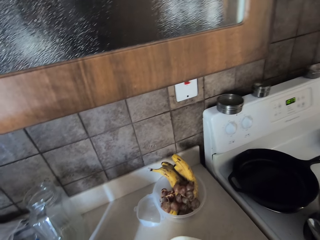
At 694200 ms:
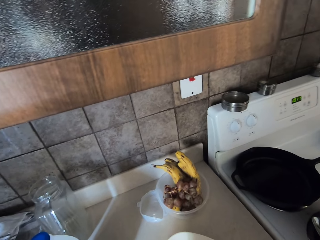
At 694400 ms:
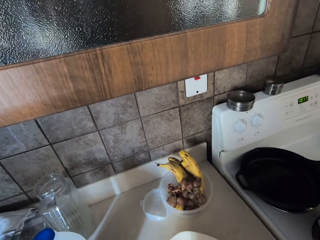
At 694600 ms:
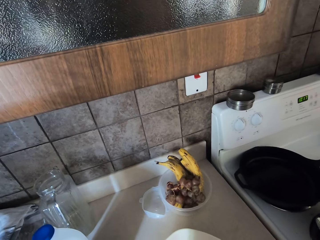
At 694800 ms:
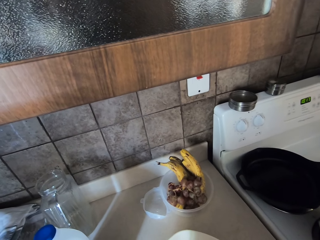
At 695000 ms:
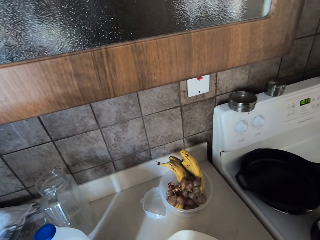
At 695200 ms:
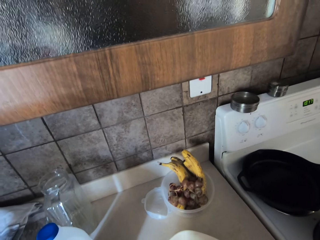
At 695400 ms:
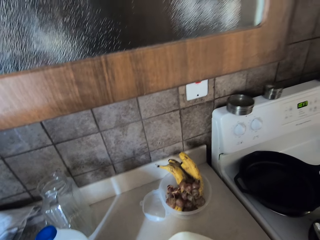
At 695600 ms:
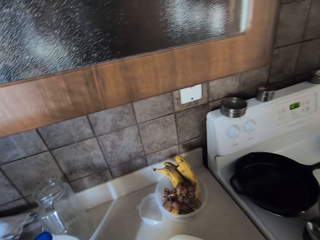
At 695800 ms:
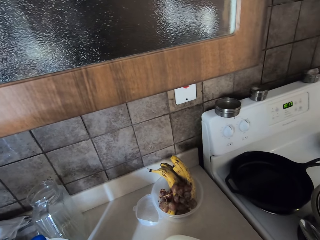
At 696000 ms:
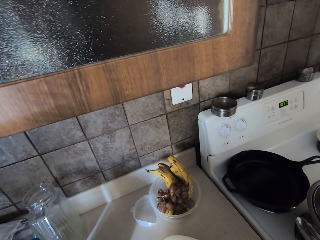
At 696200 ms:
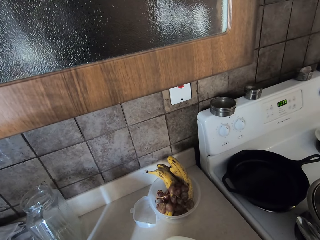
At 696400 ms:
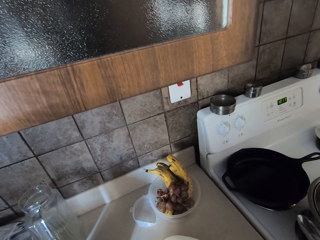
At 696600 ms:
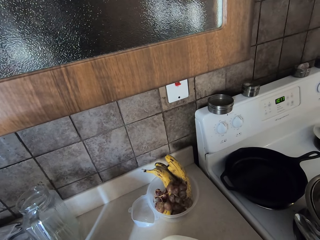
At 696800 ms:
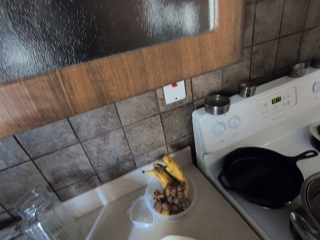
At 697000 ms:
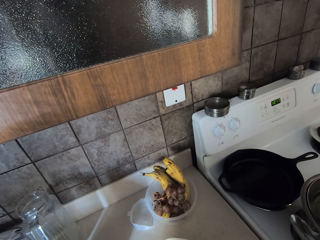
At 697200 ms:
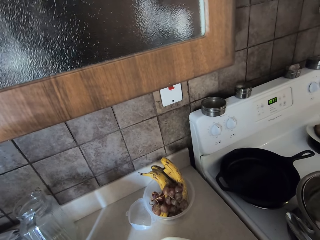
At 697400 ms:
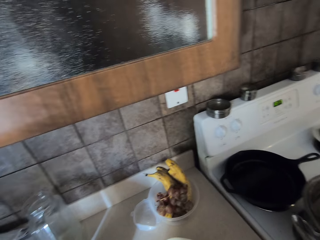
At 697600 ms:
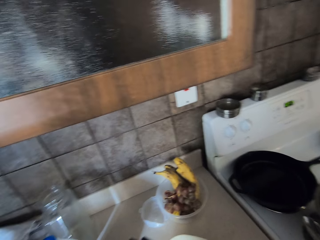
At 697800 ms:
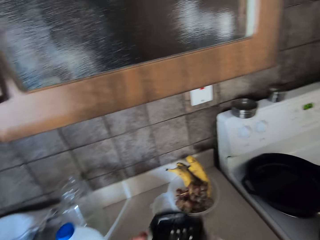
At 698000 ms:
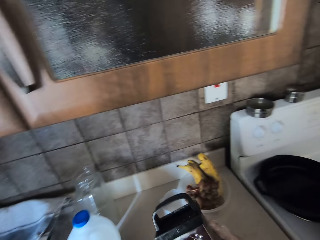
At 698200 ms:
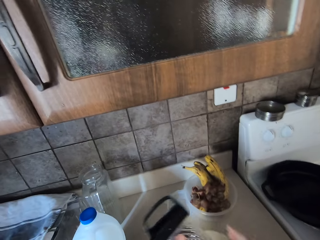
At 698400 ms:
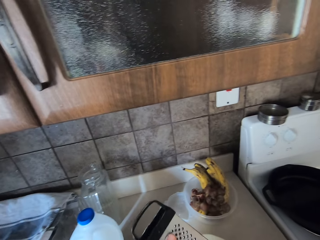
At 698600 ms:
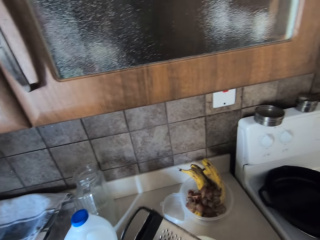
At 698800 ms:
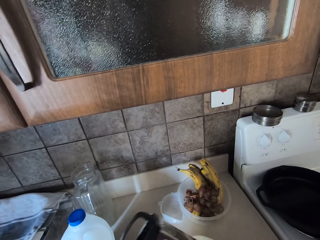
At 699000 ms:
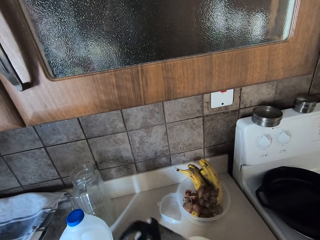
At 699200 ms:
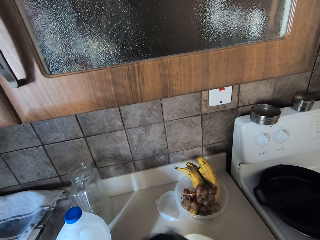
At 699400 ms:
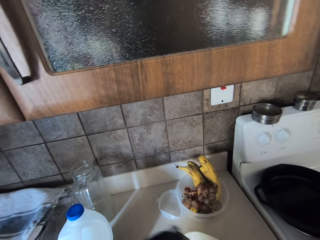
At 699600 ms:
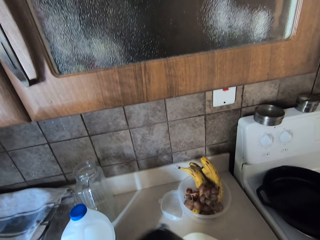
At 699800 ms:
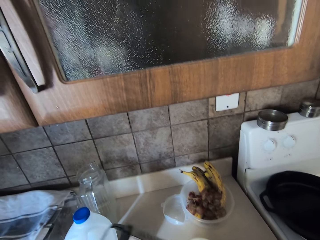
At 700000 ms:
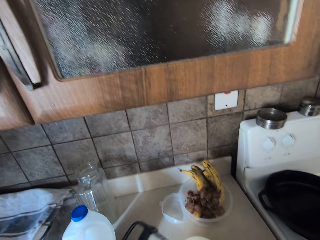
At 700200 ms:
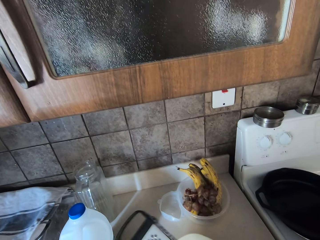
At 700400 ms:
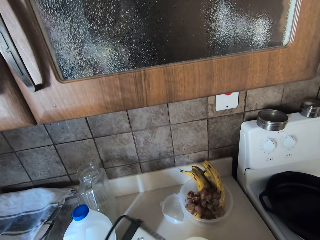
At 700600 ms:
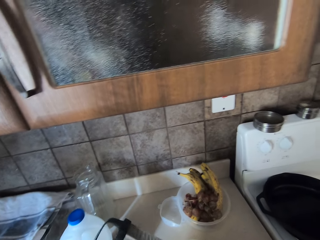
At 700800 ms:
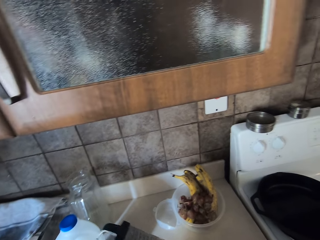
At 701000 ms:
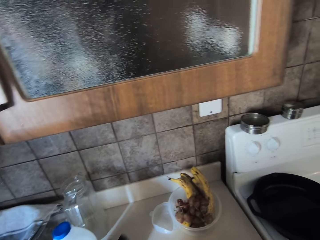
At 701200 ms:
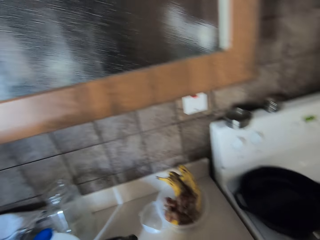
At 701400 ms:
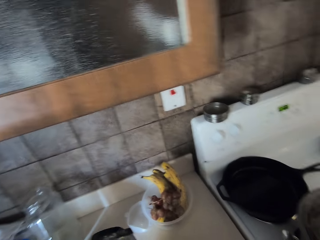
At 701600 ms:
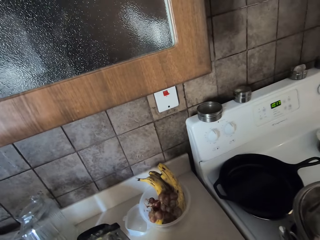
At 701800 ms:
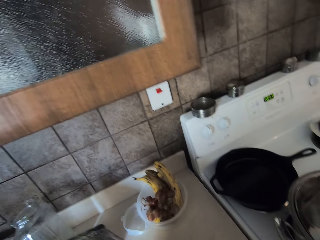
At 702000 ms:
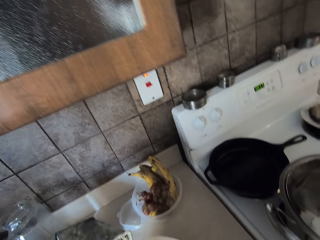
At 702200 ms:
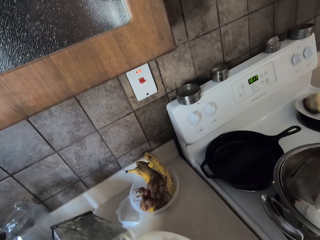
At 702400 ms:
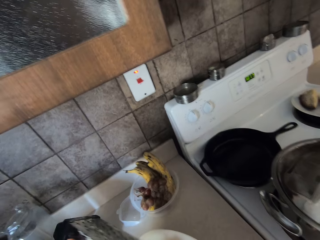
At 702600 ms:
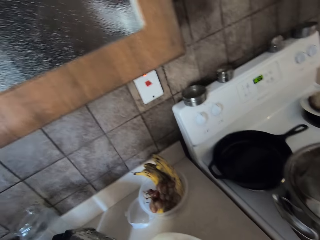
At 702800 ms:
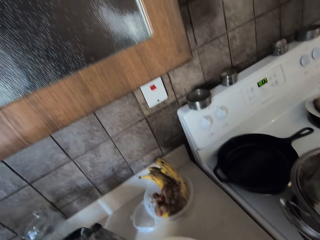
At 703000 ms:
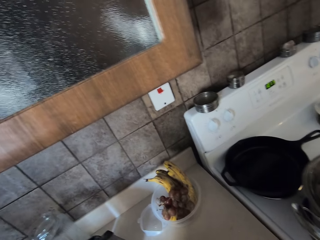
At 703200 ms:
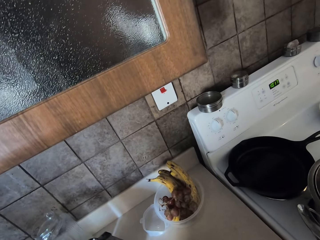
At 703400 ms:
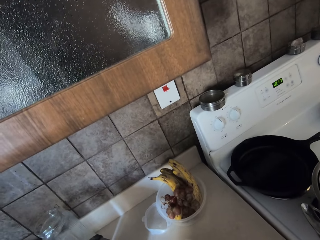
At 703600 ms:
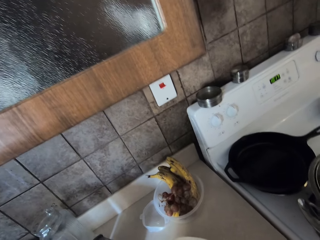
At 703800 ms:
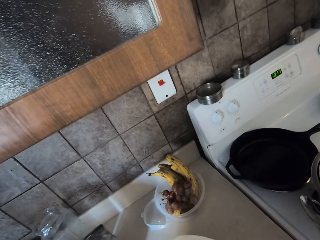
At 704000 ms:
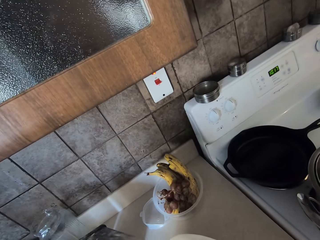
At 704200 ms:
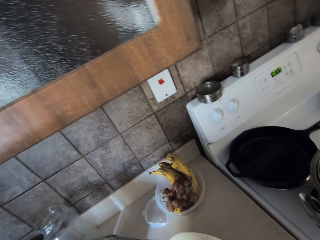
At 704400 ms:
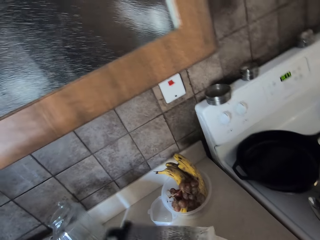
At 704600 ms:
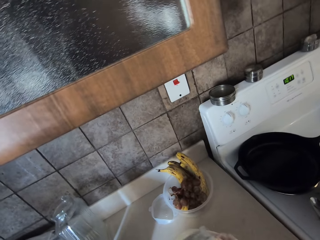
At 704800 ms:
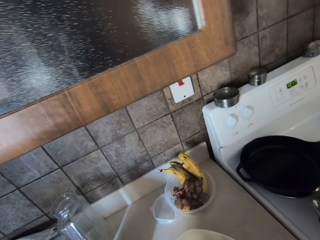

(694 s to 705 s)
The camera wearer lifts up the grater. They remove butter in the grater.

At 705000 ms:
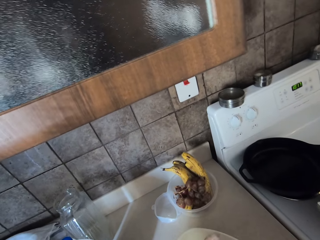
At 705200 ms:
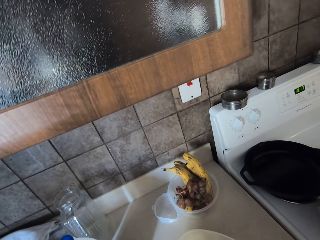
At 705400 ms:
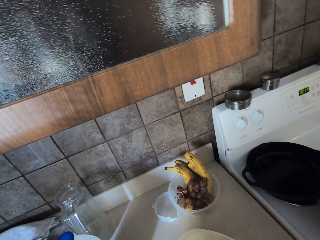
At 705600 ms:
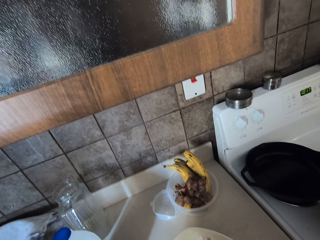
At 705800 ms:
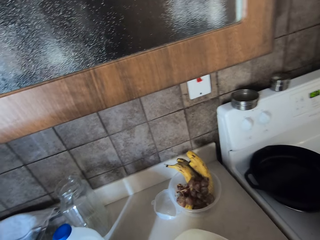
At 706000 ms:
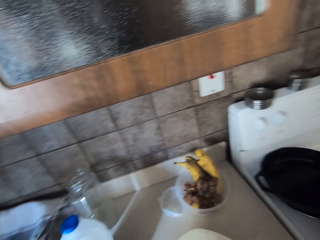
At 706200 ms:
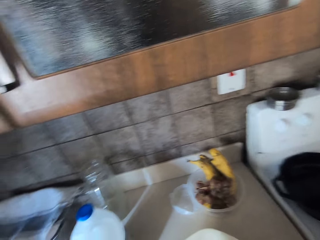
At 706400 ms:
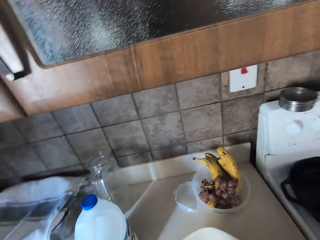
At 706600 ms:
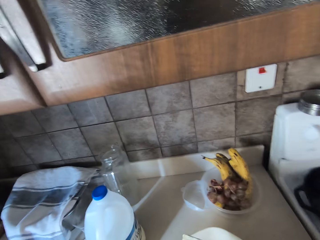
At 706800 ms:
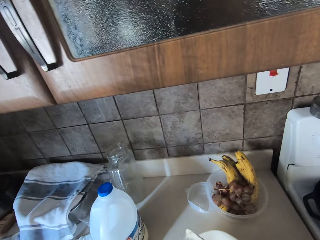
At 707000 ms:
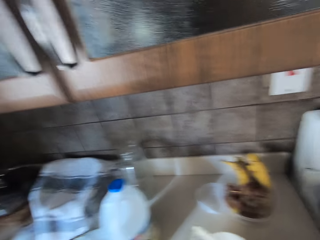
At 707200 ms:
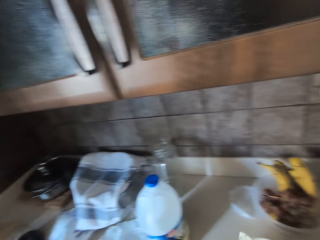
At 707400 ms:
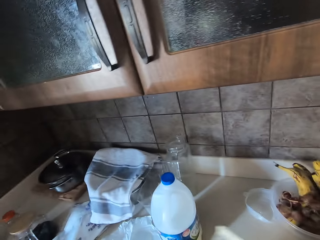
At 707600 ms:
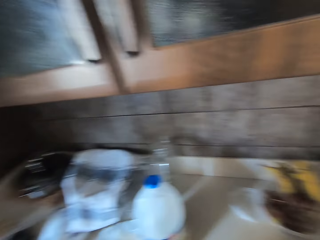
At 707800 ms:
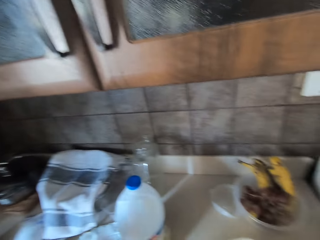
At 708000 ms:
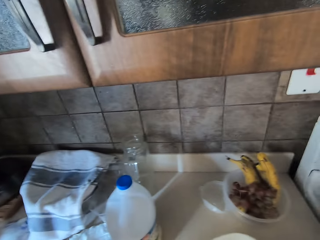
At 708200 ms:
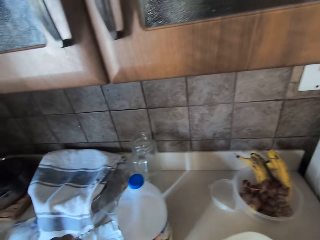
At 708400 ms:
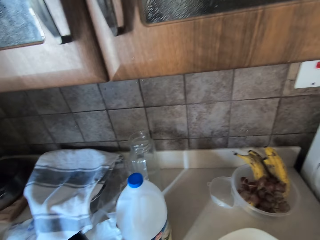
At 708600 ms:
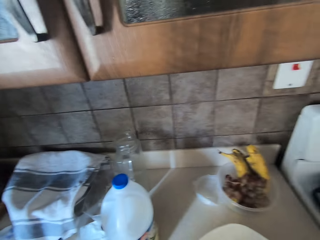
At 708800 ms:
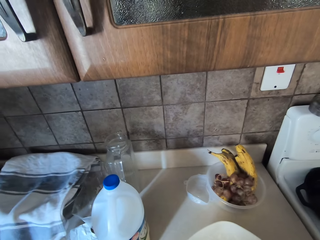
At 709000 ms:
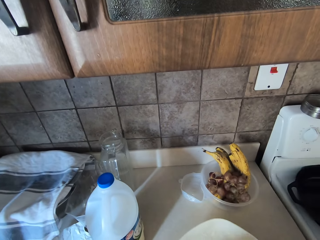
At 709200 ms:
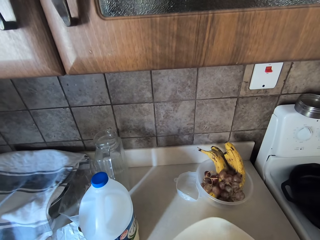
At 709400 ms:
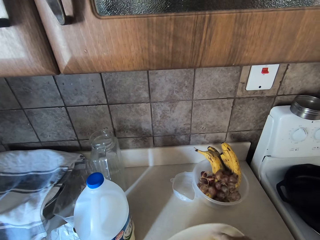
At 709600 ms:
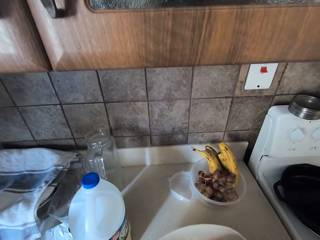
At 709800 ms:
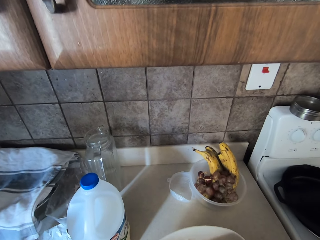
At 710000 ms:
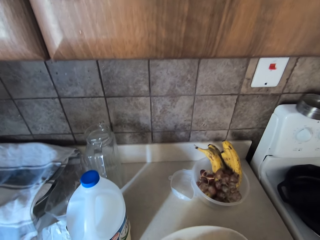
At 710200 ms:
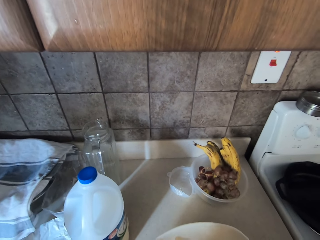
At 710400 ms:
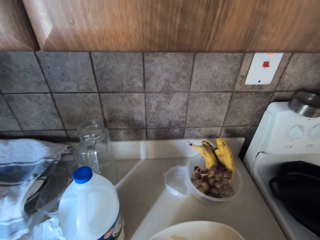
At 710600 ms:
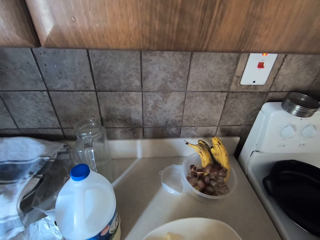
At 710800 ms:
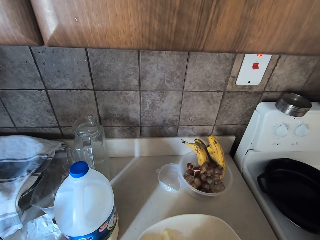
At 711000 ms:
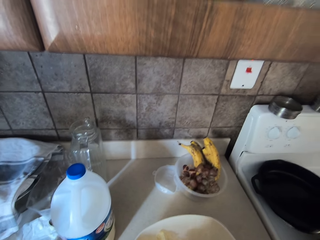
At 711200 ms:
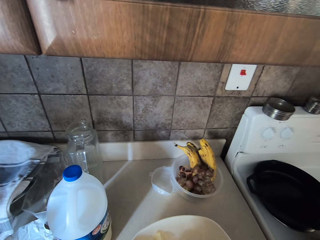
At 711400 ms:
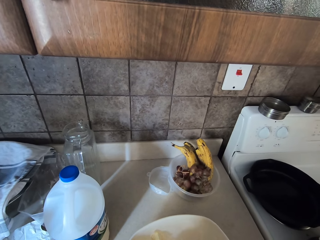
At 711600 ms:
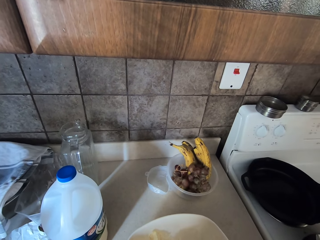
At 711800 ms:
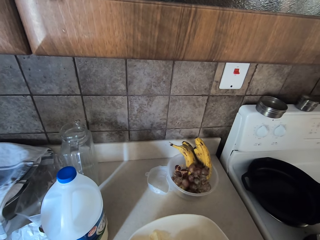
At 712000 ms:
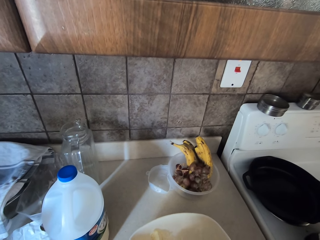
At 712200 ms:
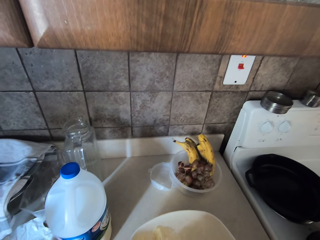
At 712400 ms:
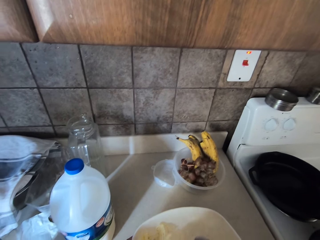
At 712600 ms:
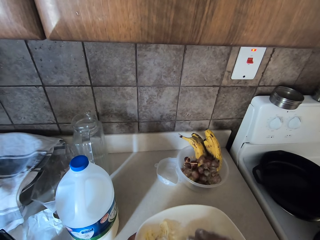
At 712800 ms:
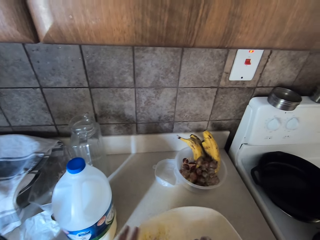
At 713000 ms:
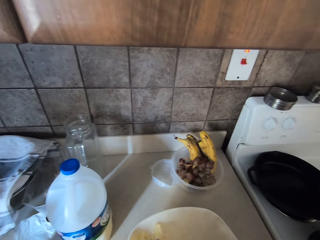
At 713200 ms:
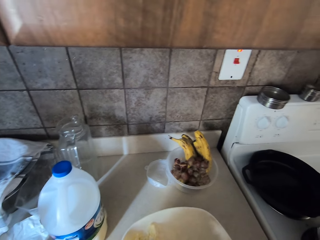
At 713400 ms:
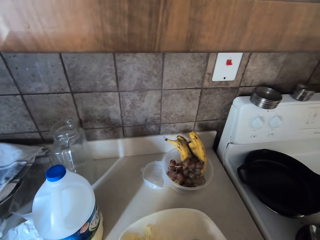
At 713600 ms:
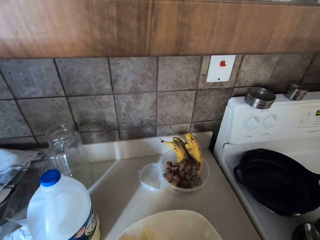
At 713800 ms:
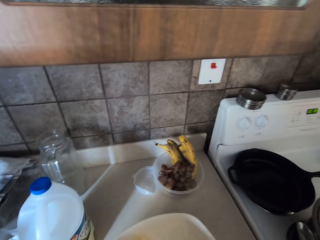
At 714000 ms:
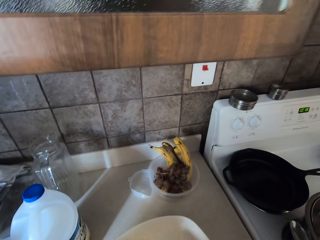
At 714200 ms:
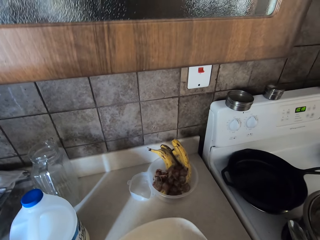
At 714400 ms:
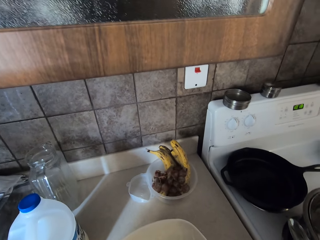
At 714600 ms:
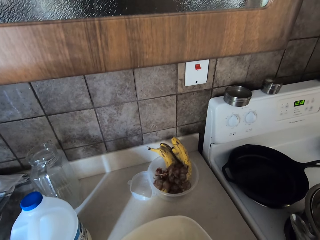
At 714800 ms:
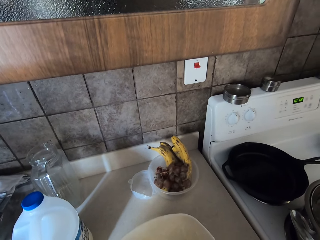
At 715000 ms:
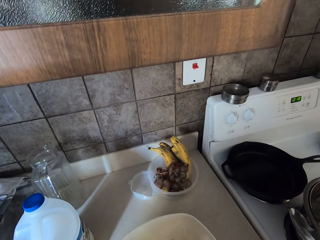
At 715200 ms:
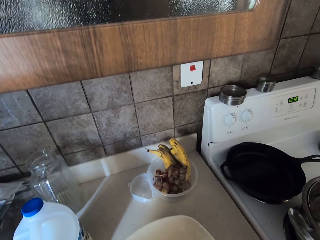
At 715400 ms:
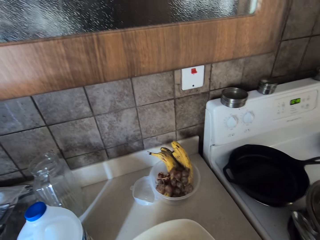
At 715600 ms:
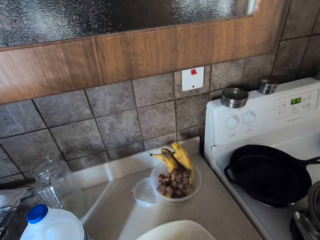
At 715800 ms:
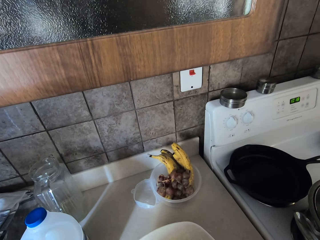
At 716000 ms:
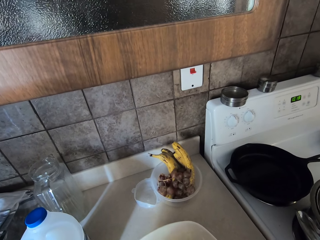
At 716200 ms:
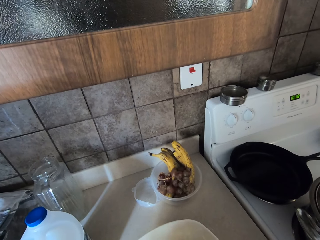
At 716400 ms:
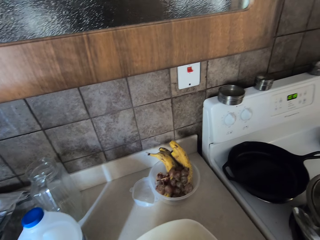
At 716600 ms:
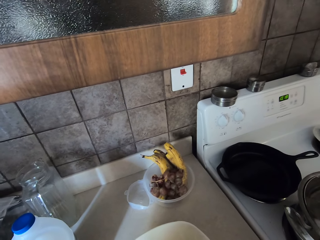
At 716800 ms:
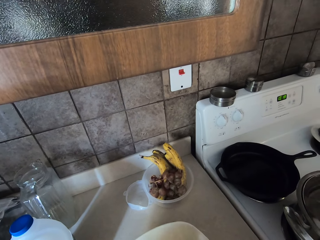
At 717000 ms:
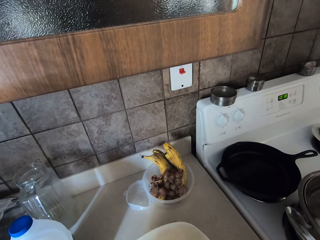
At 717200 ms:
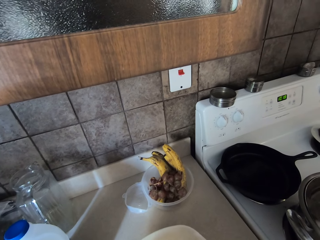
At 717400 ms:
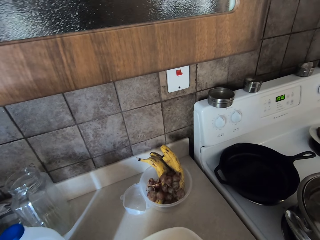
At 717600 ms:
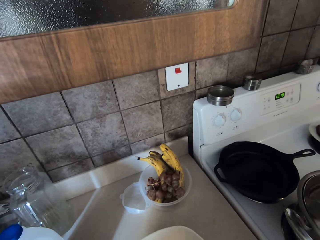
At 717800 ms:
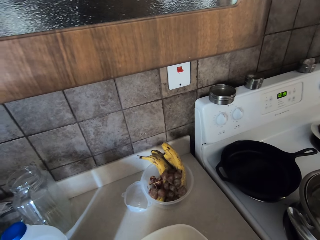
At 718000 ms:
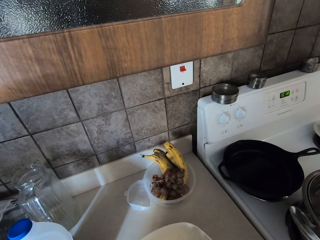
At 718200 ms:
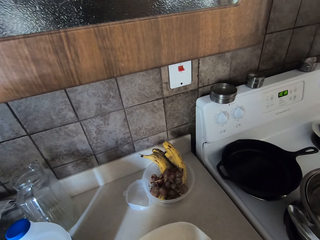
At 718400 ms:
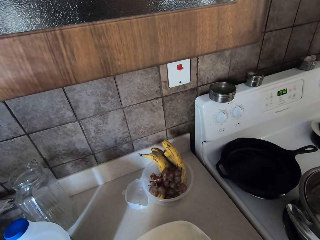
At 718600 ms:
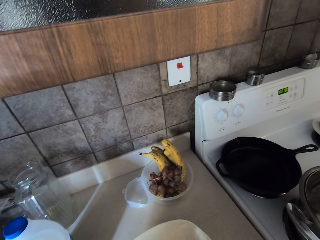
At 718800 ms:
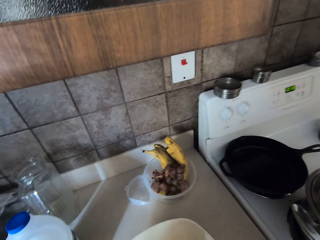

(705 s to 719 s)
The camera wearer places the grater on the kitchen bench. They move their hand. They mix ingredients with hands.
